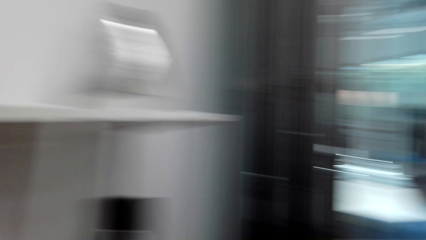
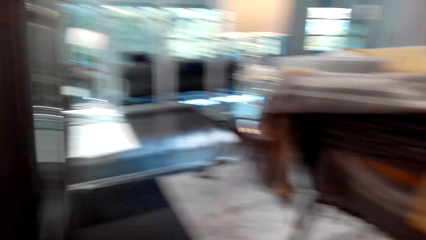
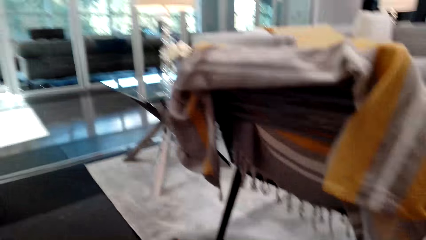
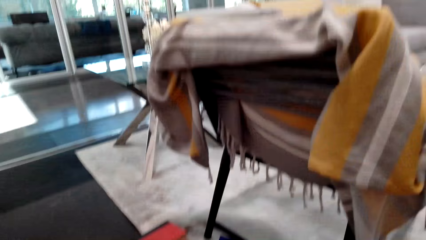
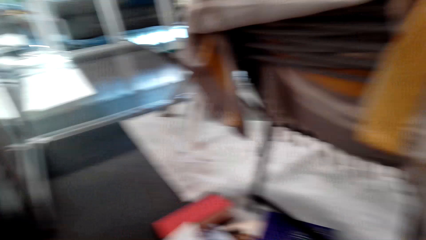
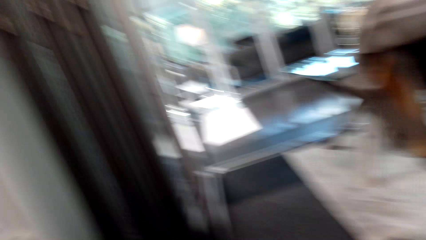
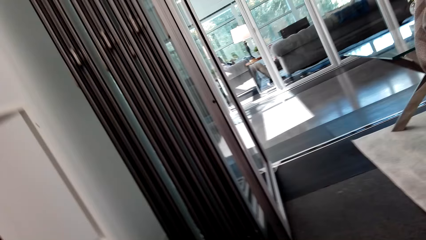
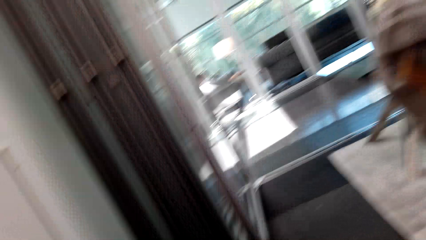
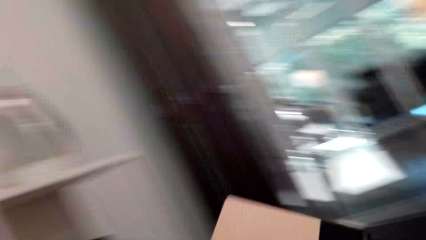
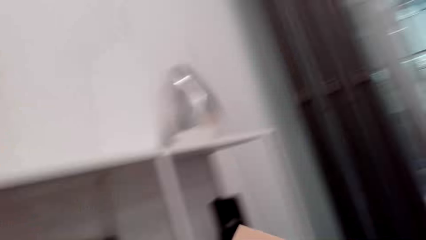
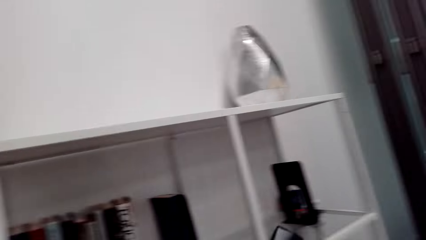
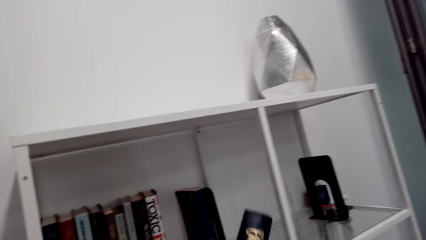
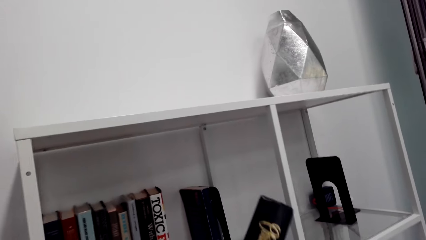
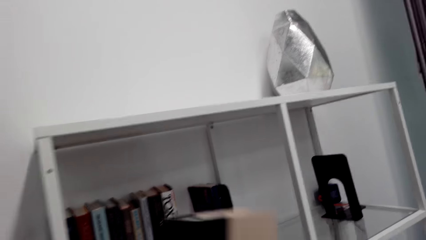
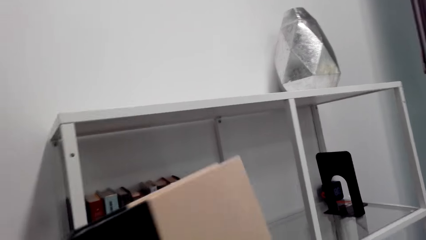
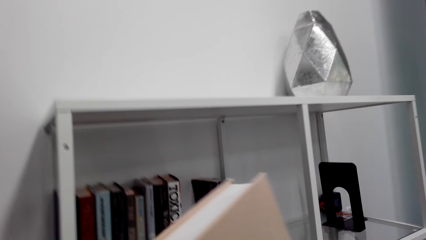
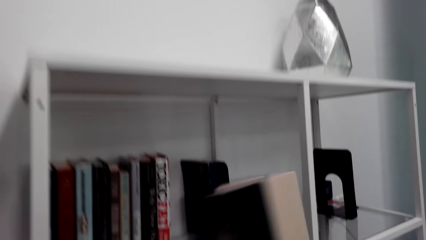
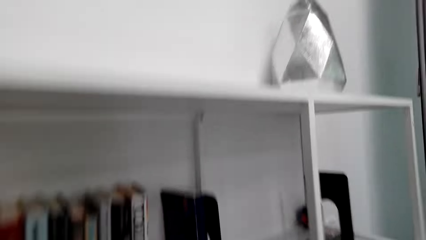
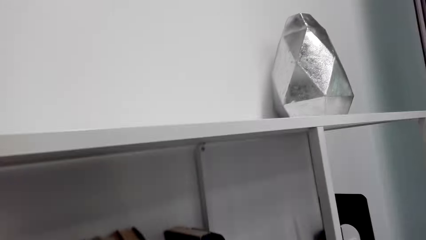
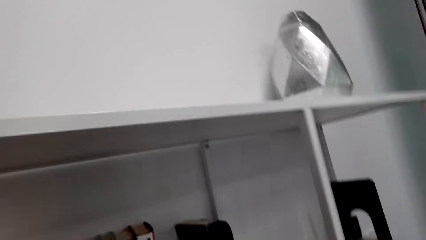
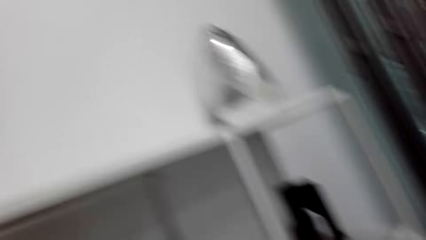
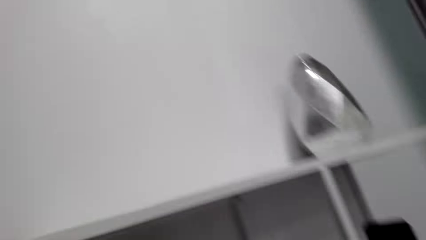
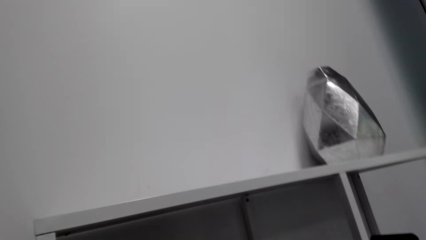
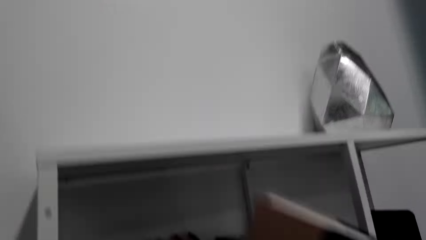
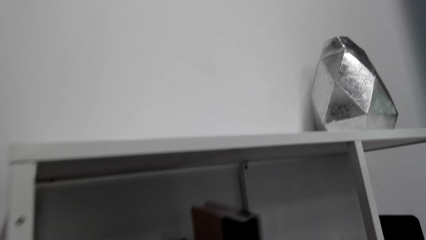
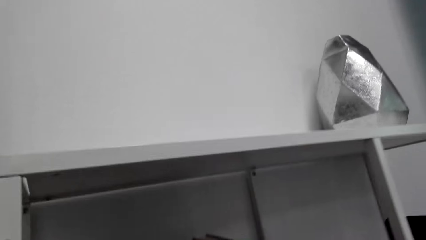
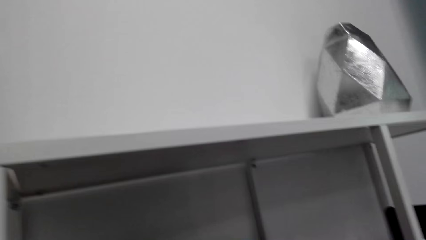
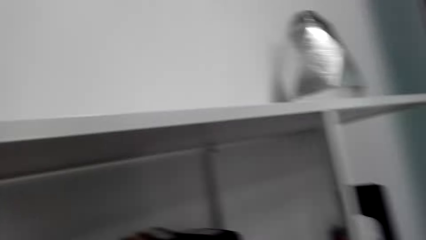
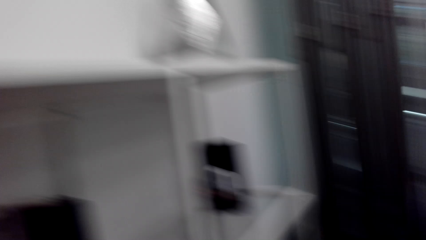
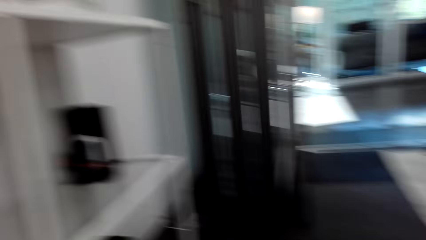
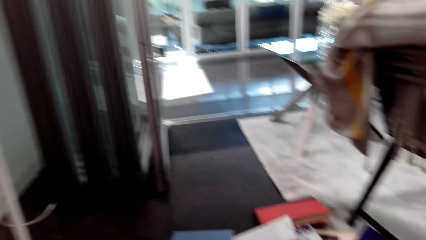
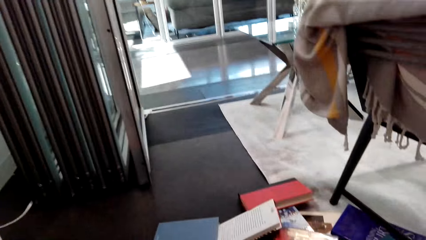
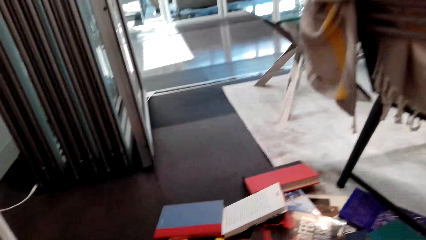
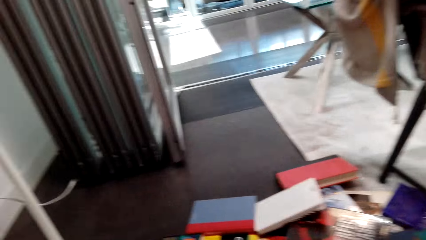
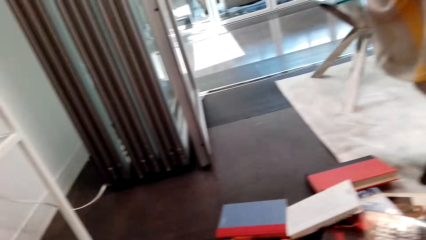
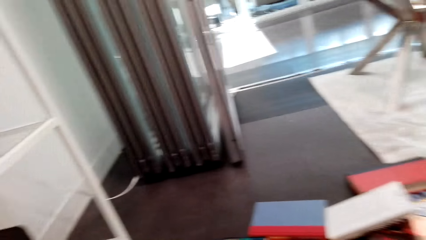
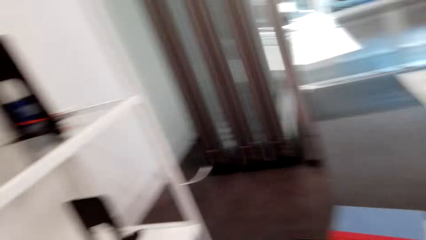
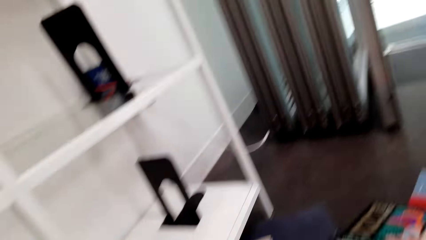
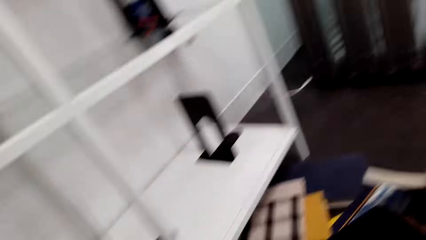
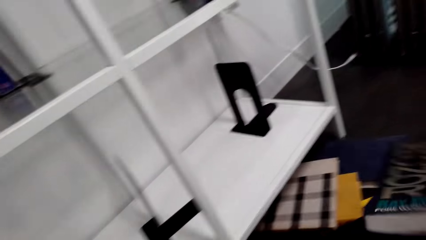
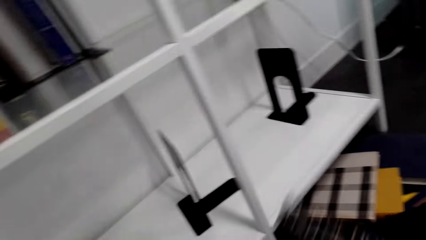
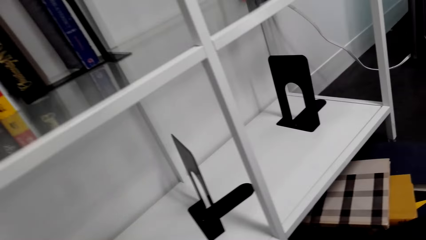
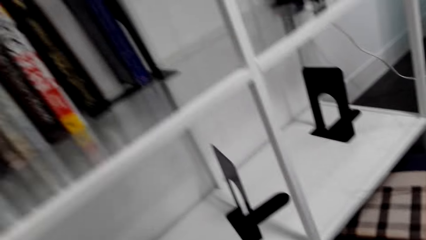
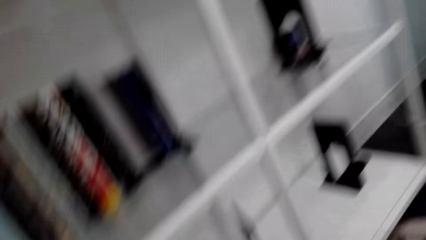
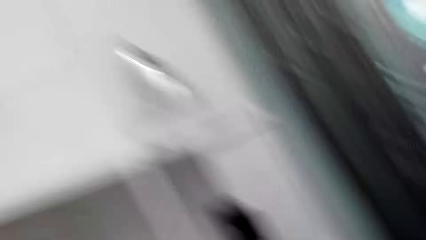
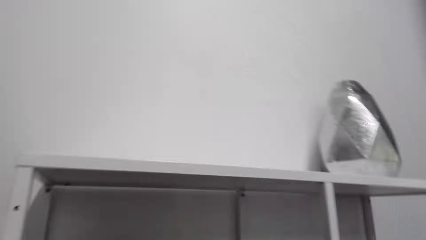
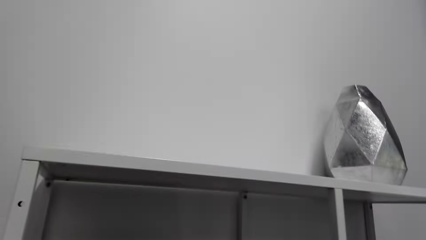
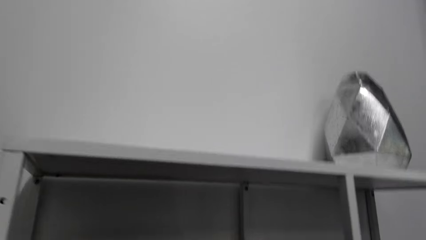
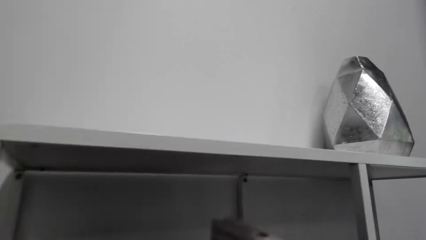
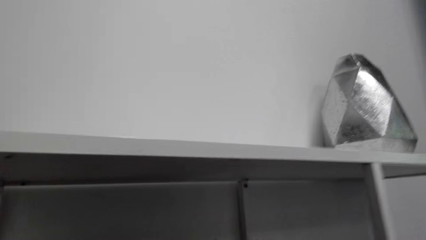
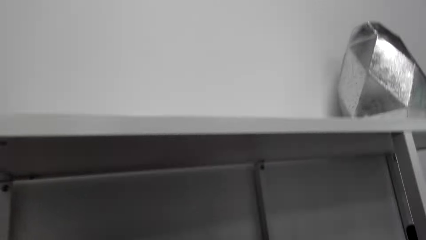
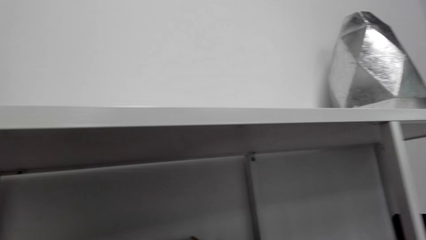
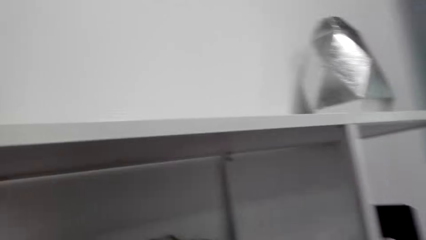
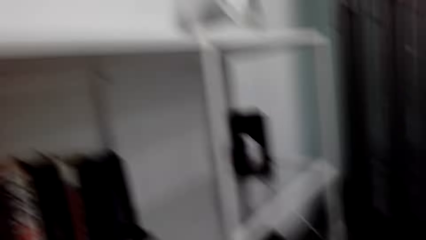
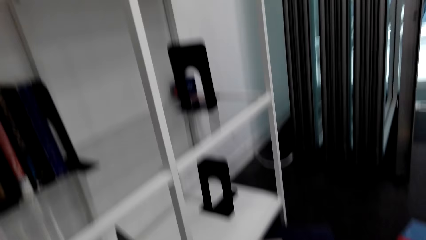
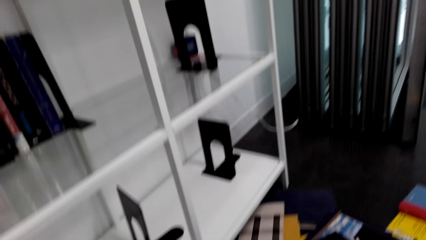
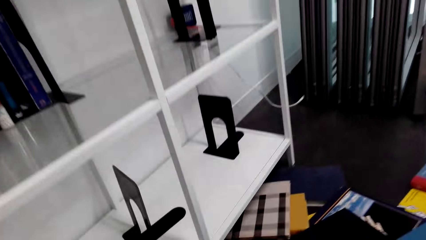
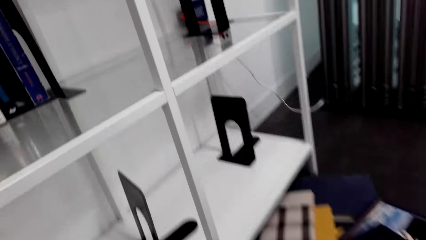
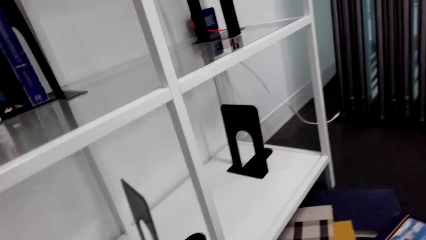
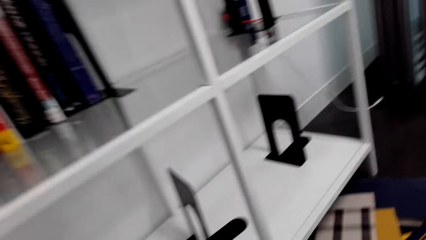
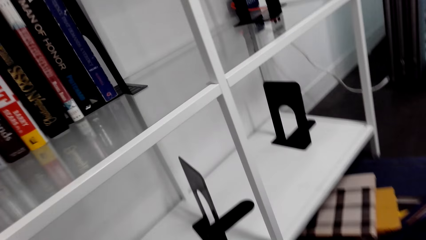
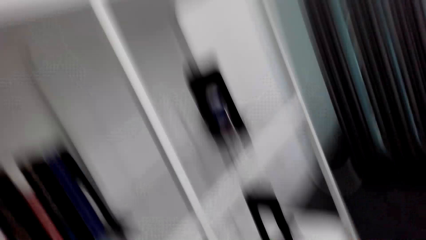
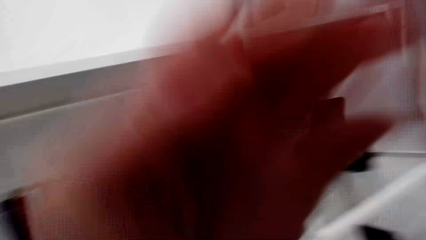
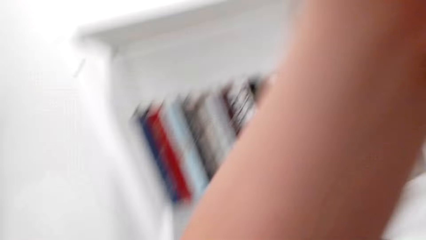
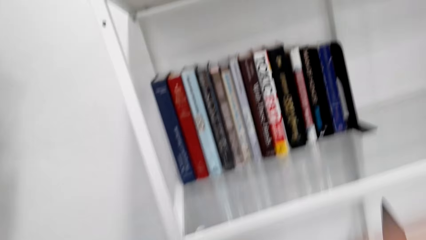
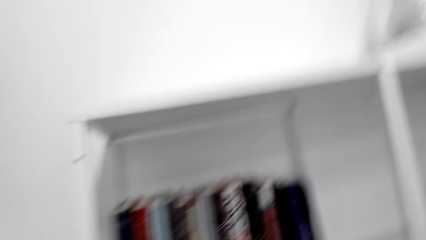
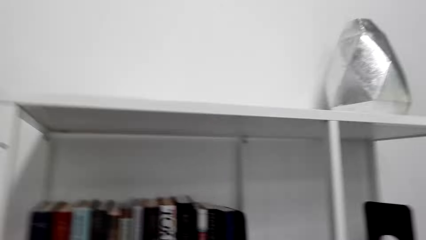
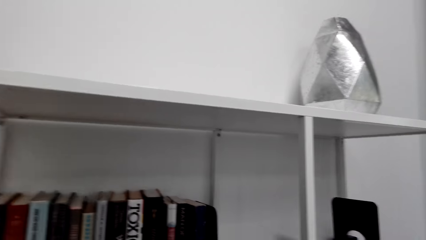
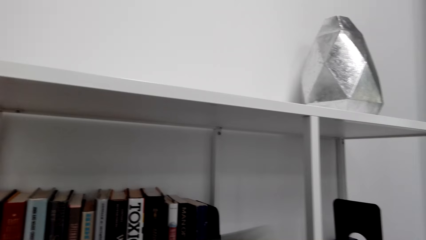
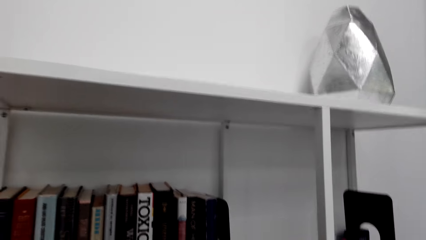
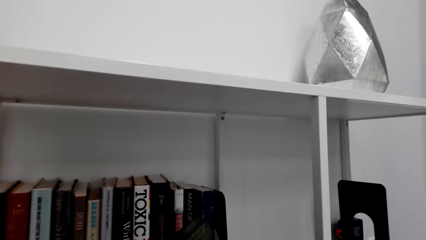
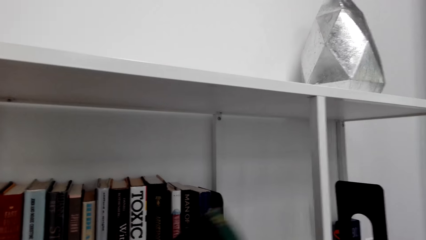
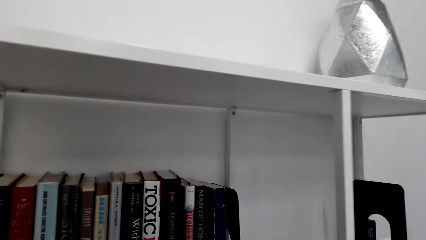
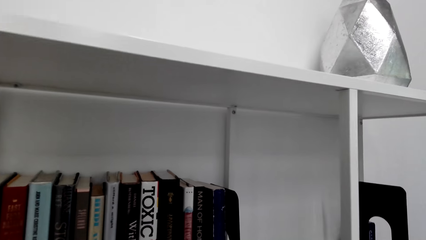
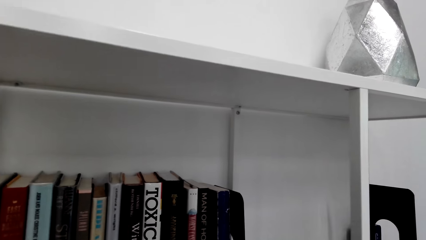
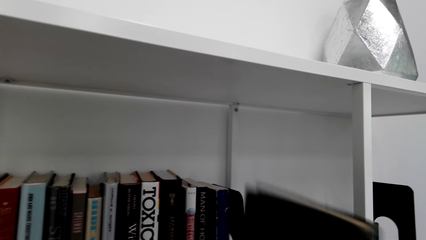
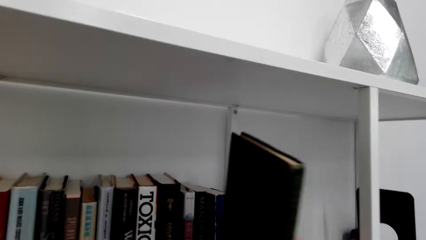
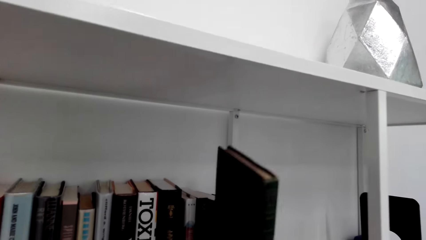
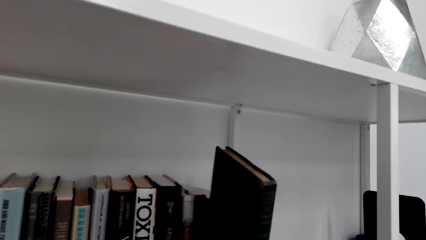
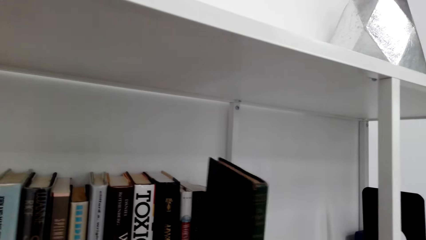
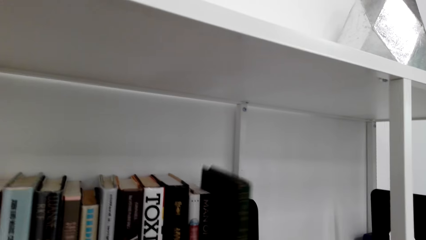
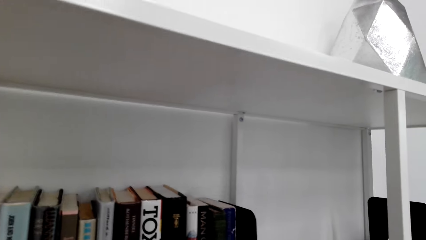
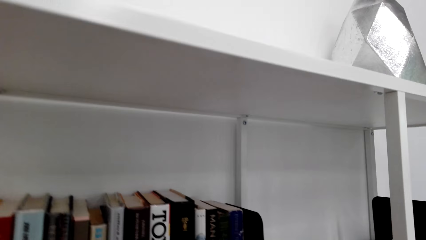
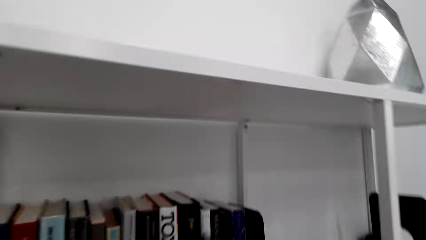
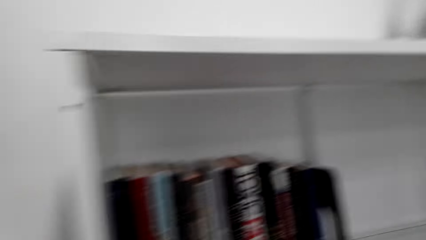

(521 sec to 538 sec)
The camera wearer picks up books from the floor. They place a book in the shelf. They pick up books from the floor. They place a book in the shelf. They look around a room. They pick up a book from the floor. They place the book in the shelf.
